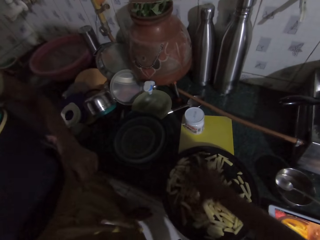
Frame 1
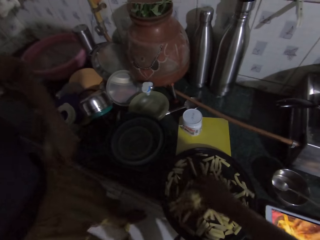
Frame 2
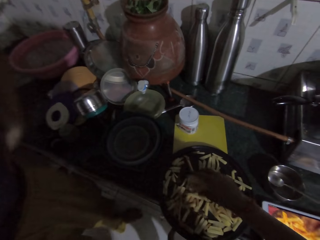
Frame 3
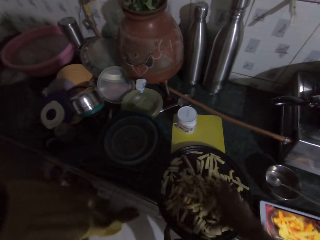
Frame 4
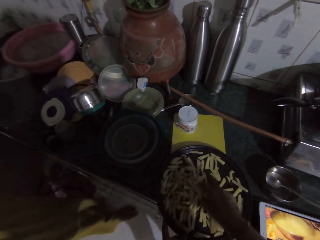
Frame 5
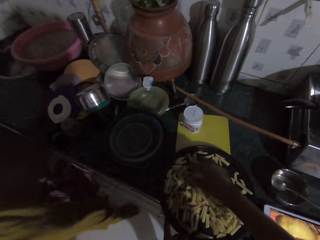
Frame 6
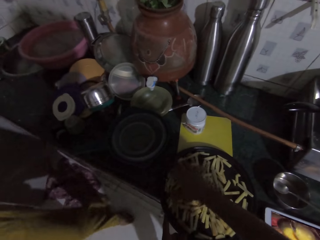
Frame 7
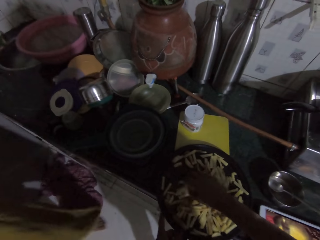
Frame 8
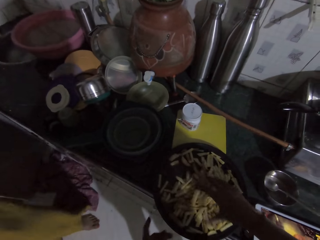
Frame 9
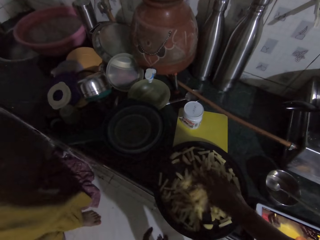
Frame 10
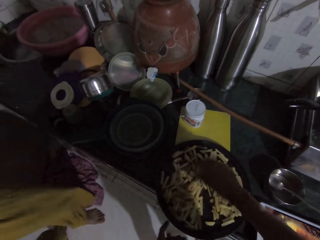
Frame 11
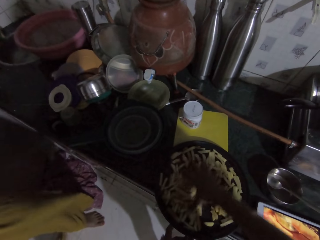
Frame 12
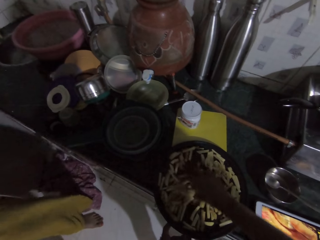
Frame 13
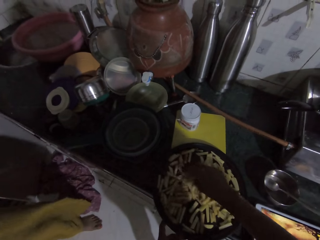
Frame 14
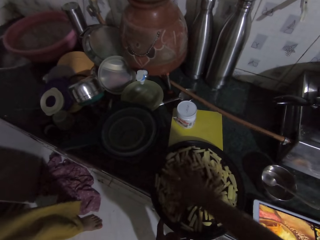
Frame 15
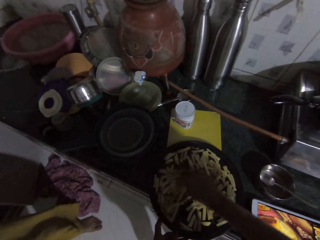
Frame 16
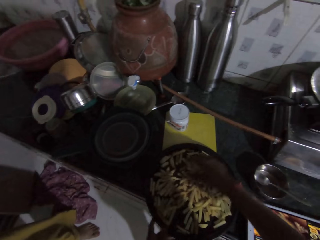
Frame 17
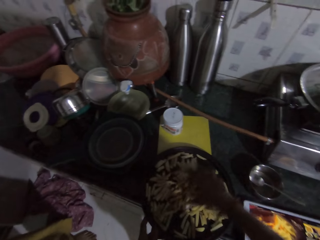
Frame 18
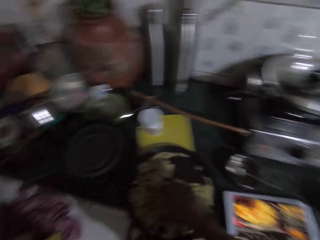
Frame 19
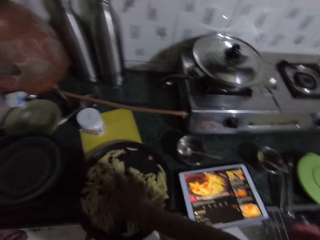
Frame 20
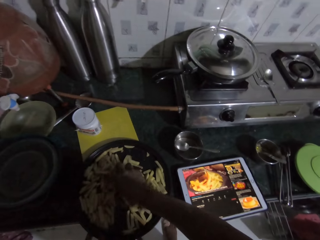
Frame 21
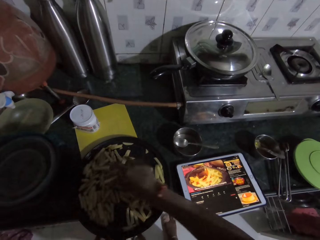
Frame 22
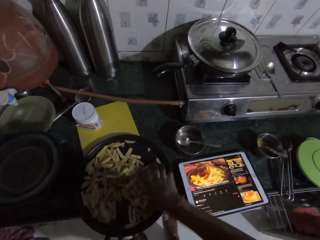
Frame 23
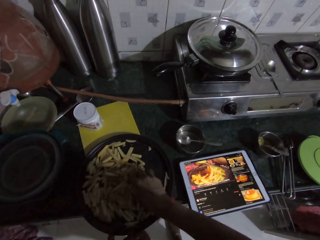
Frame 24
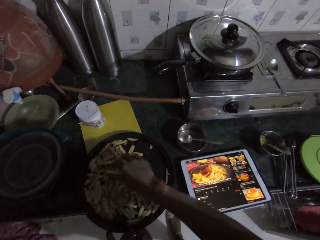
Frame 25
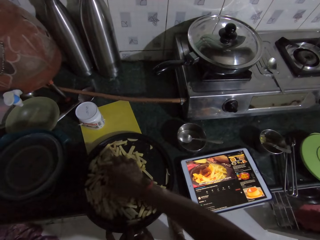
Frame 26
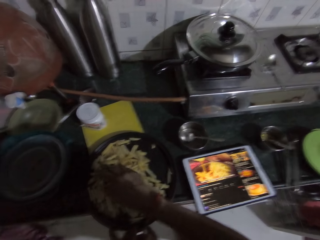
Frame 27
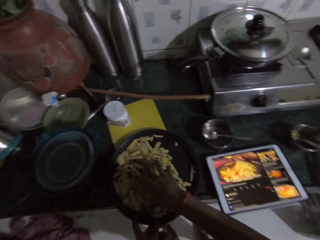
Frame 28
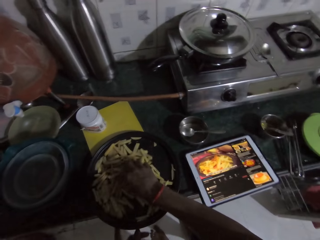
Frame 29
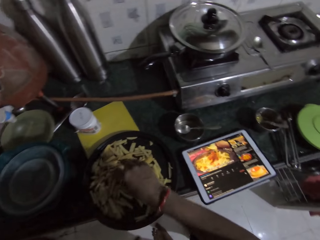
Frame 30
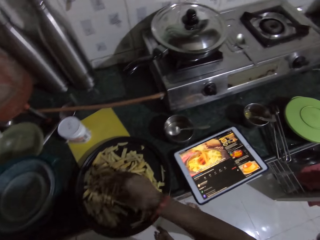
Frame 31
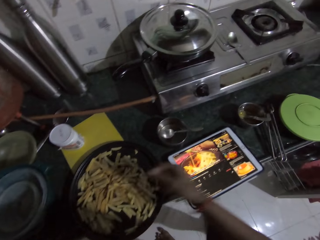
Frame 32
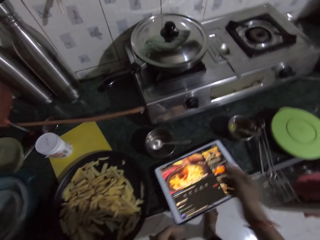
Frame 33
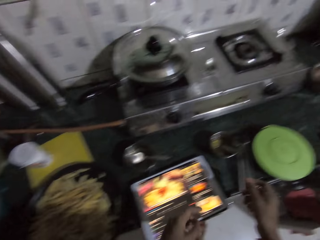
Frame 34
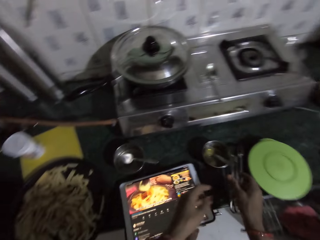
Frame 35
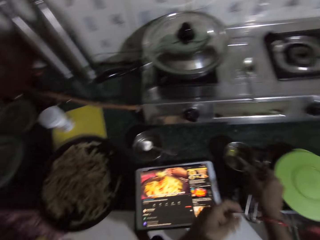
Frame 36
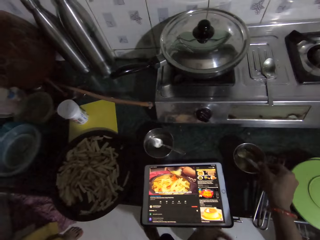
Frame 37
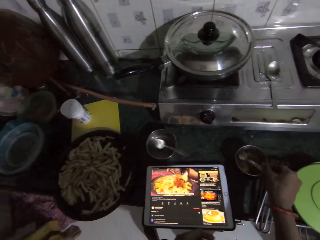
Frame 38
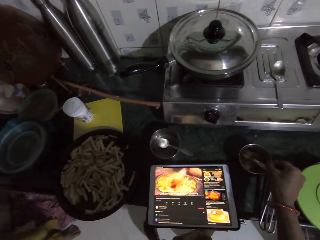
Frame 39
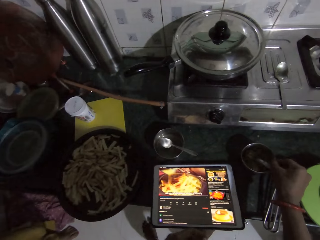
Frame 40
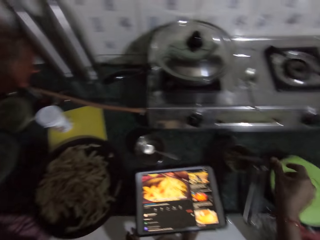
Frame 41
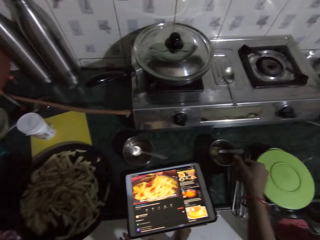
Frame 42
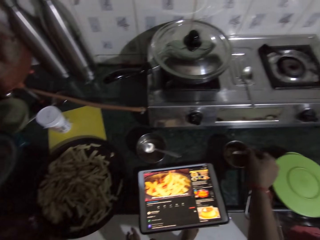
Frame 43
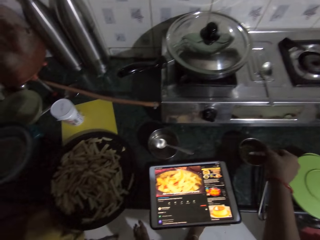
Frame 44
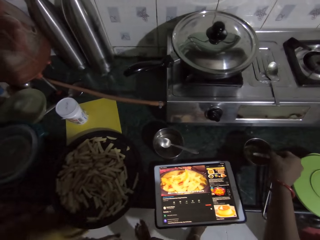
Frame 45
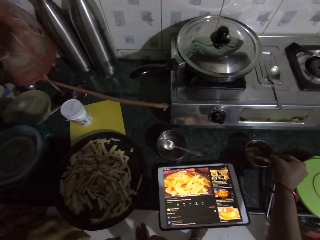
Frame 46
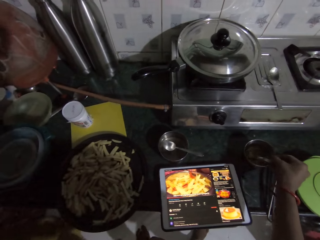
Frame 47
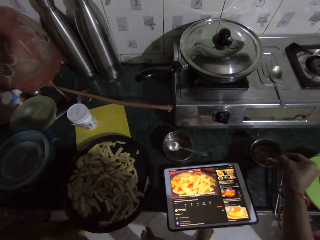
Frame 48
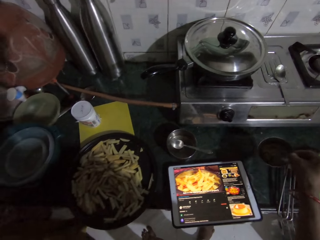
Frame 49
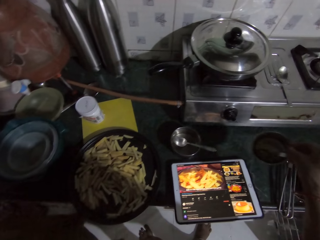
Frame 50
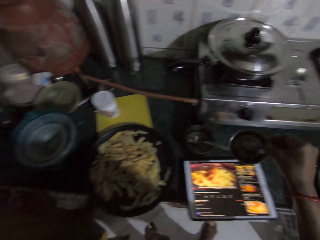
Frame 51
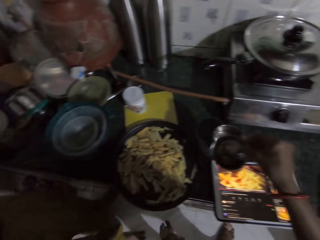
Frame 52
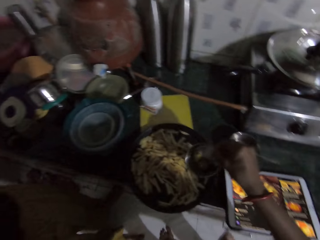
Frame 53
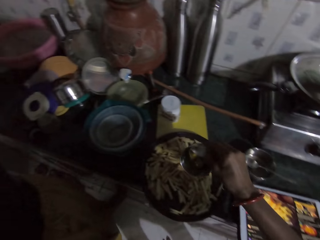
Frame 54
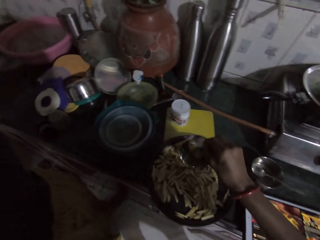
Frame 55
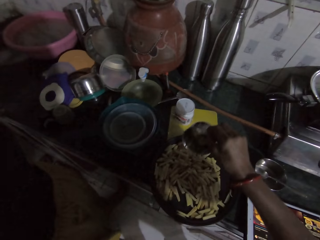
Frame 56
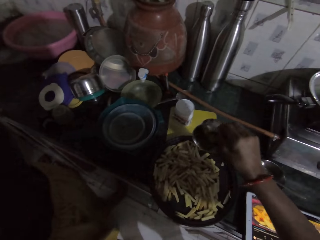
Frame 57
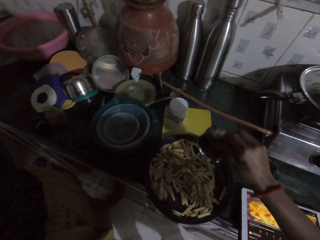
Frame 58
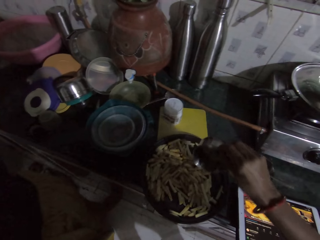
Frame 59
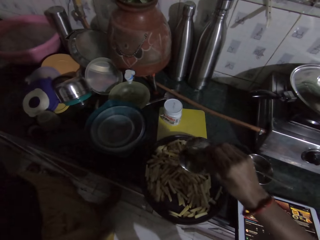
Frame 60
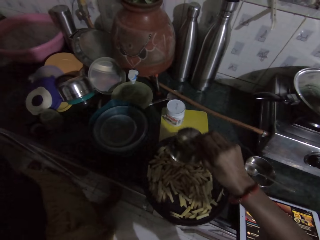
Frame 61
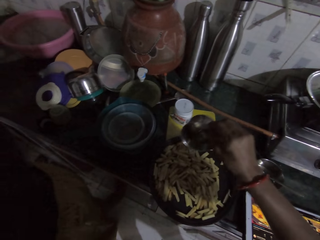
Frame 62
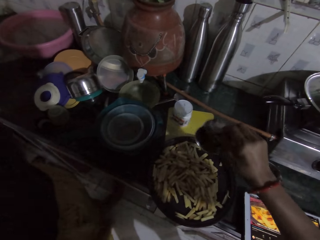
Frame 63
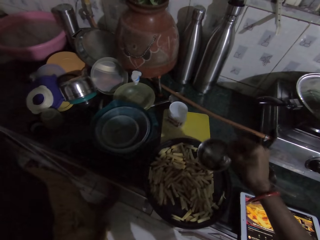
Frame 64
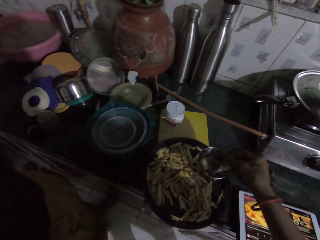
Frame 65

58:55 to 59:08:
The camera wearer touches the plate on the kitchen countertop with her right hand. She picks up the plate from the kitchen countertop with her right hand. She pours oil from the plate into the fry pan with her right hand.

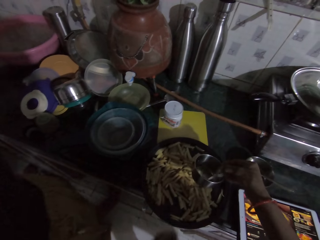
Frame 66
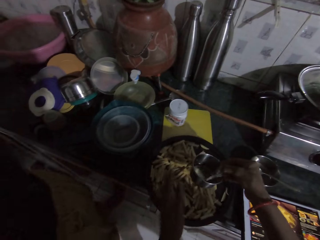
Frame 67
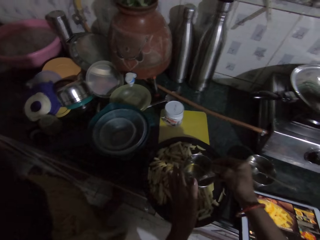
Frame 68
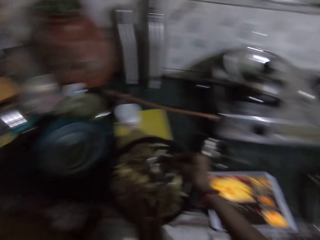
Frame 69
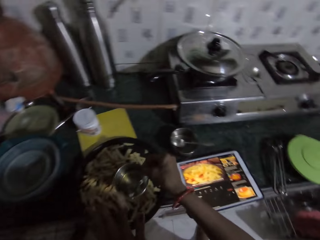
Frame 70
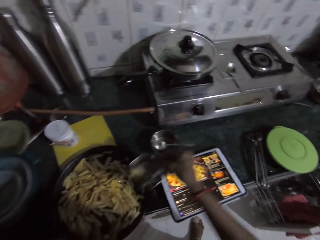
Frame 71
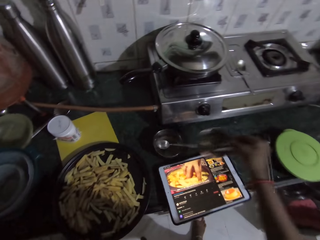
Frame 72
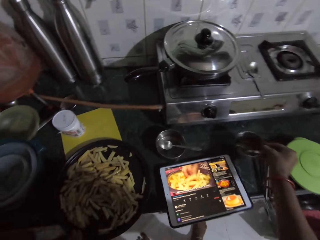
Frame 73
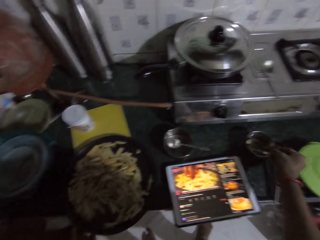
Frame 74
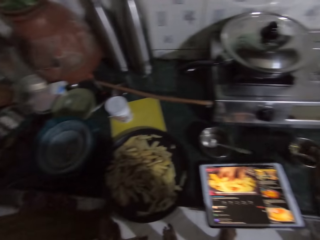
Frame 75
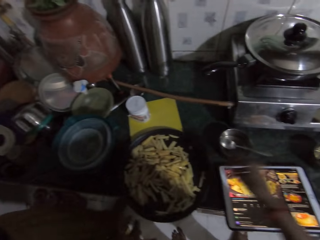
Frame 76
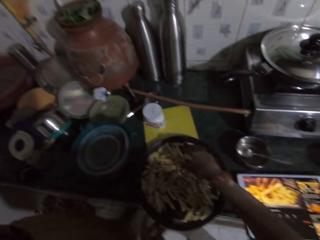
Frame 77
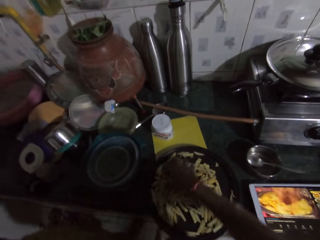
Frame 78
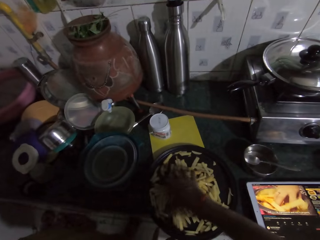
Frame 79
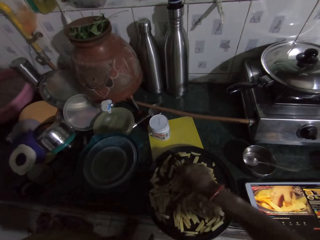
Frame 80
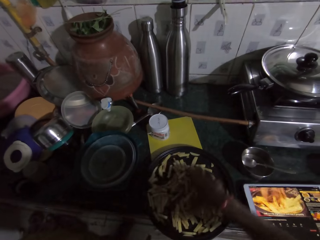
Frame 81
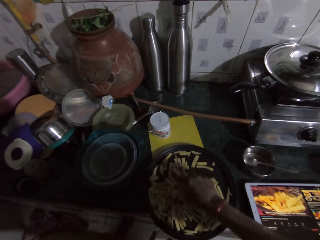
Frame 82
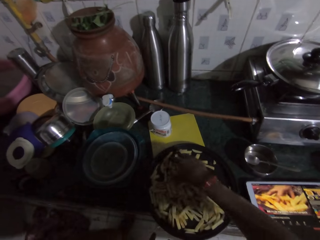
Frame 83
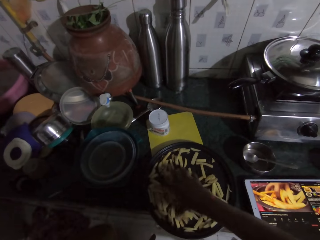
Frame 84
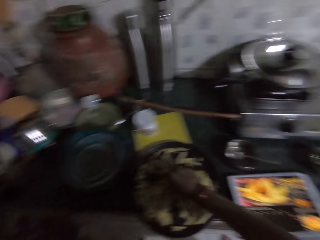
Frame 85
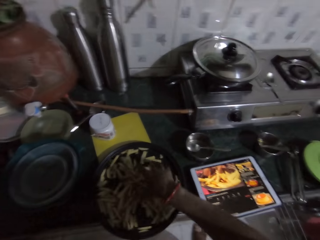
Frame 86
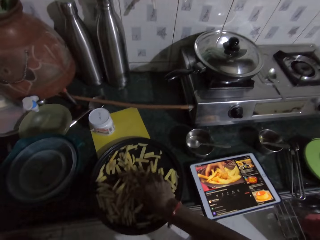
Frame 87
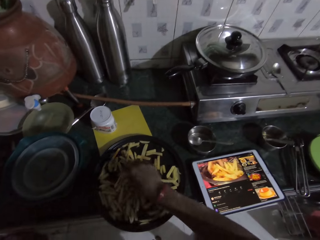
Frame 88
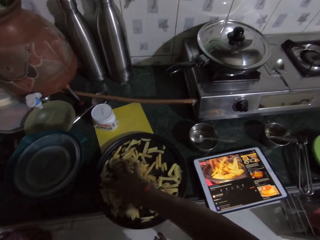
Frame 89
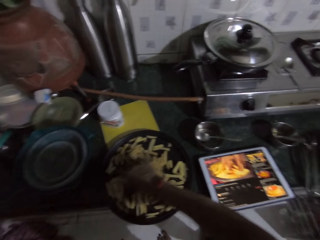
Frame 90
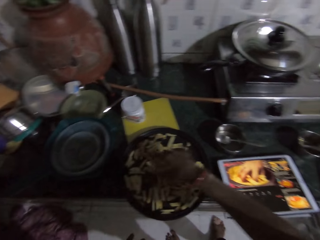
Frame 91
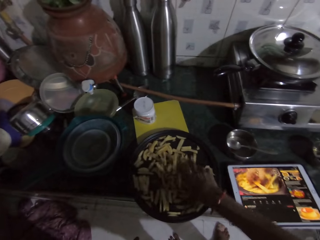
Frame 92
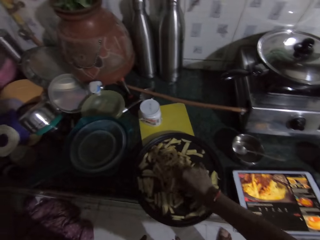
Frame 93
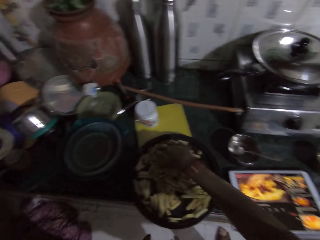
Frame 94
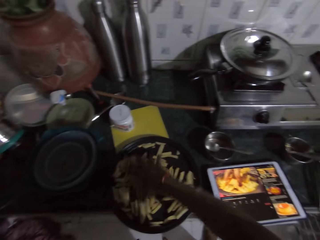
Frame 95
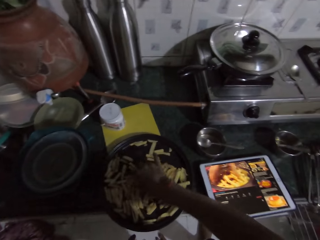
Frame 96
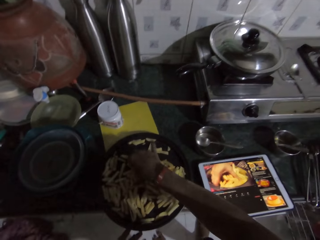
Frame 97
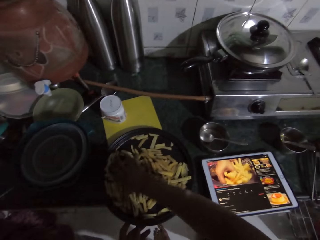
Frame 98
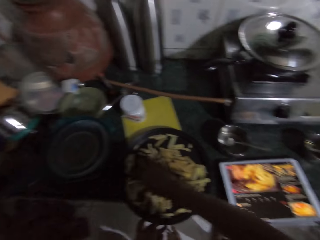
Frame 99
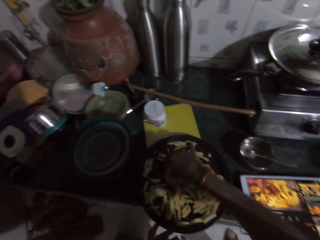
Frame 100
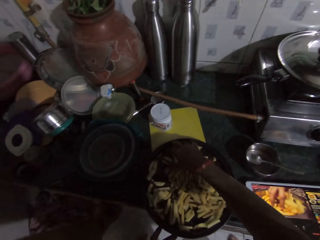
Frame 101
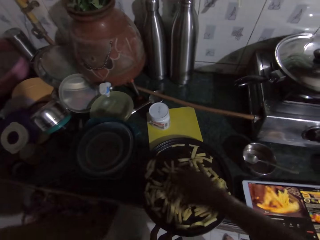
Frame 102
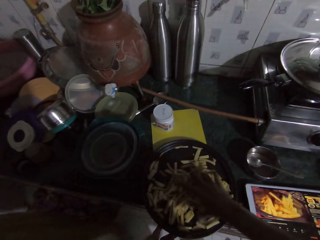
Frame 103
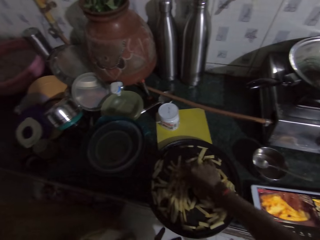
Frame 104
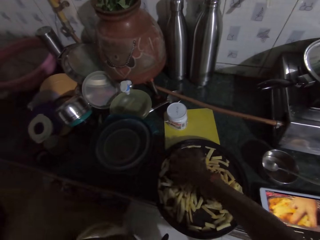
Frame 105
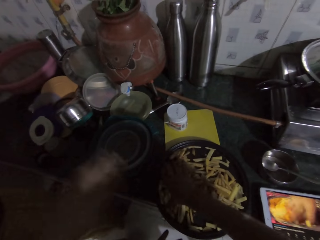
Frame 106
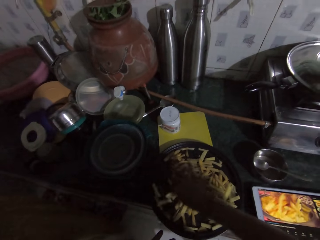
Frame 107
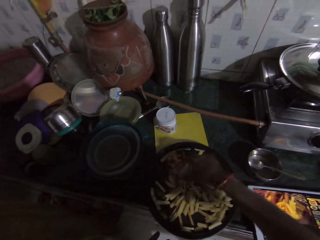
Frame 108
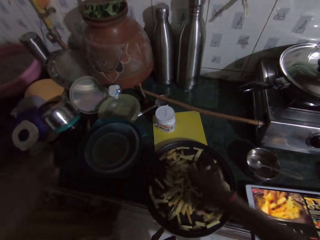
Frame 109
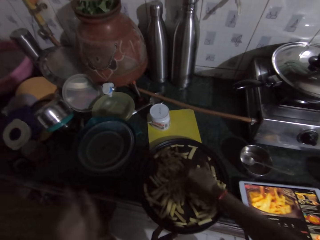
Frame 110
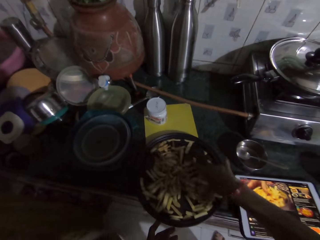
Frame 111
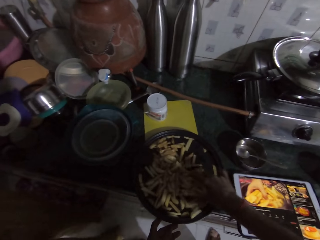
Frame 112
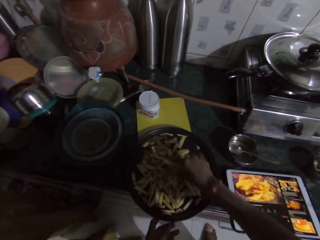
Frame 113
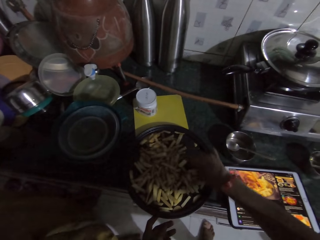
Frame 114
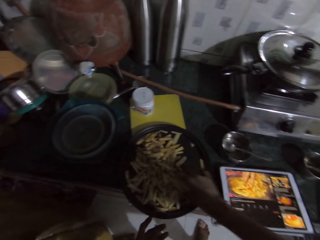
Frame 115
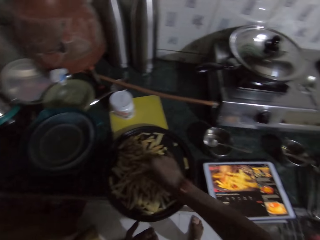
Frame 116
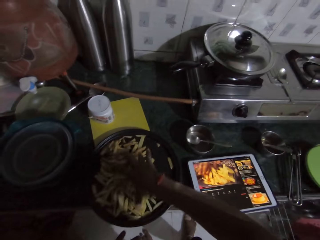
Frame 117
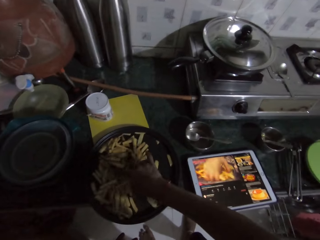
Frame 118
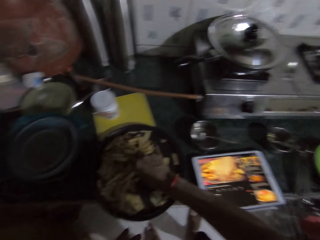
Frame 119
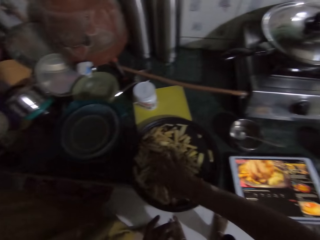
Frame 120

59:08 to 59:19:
The camera wearer cleans the oil on the plate with her left hand. She drops the plate on the kitchen countertop with her right hand. She turns the chips in the fry pan with her right hand. She mixes the Irish with oil. She holds the fry pan on the chopping board with her left hand.
